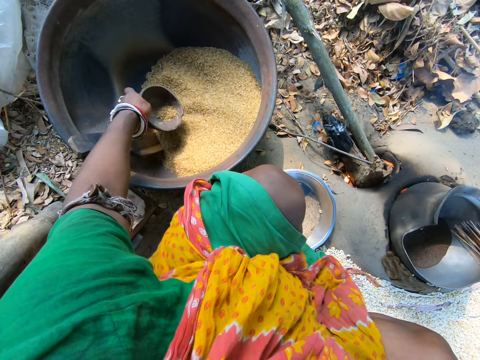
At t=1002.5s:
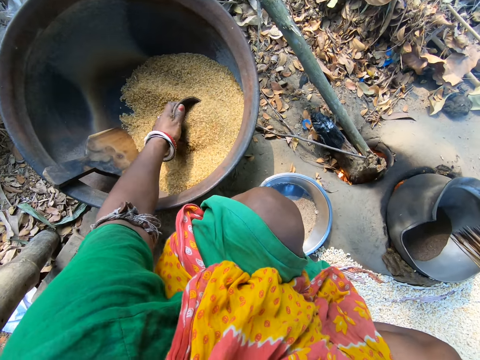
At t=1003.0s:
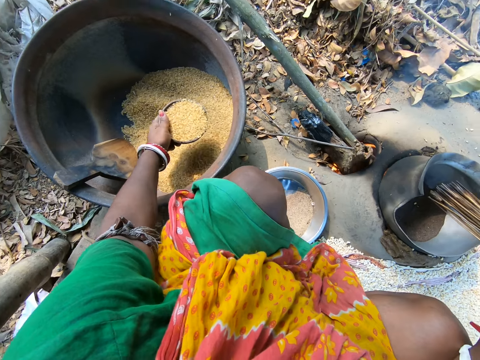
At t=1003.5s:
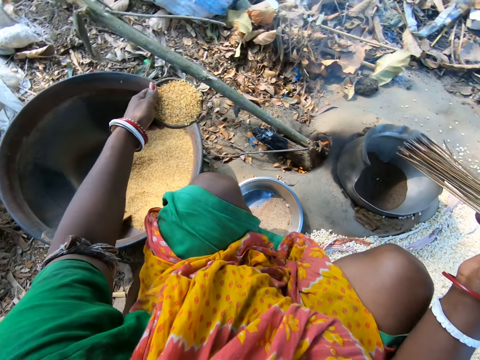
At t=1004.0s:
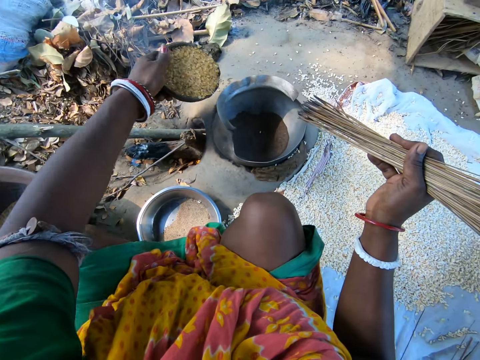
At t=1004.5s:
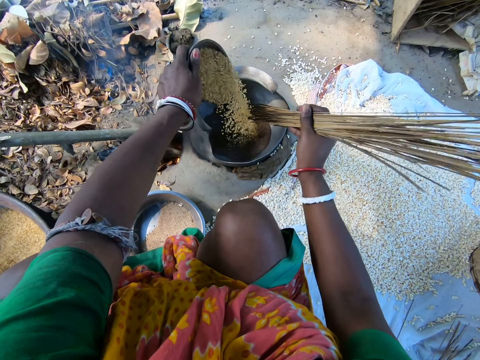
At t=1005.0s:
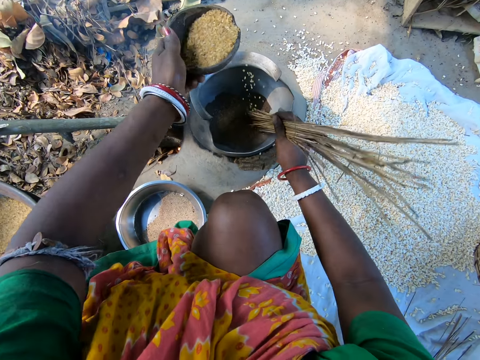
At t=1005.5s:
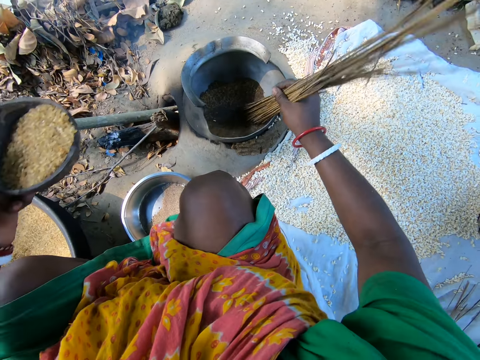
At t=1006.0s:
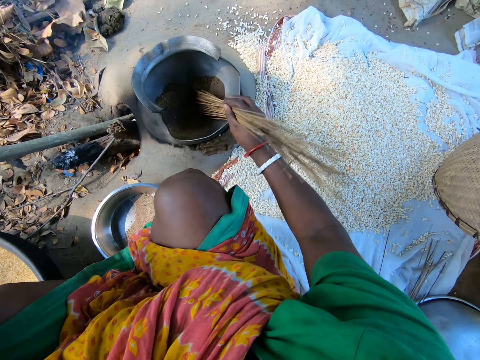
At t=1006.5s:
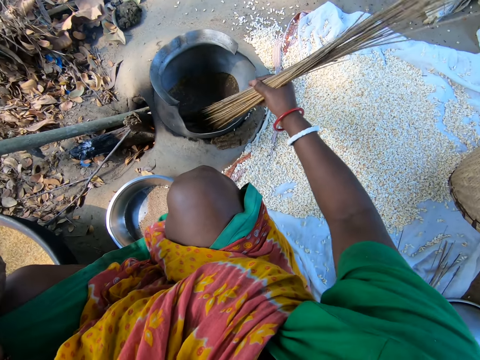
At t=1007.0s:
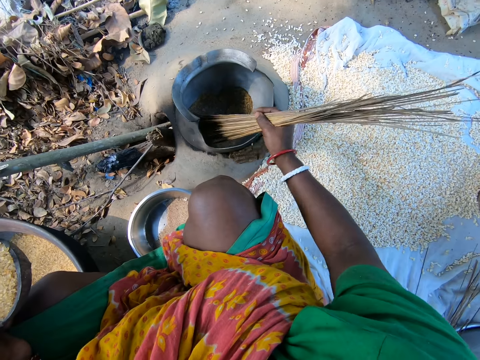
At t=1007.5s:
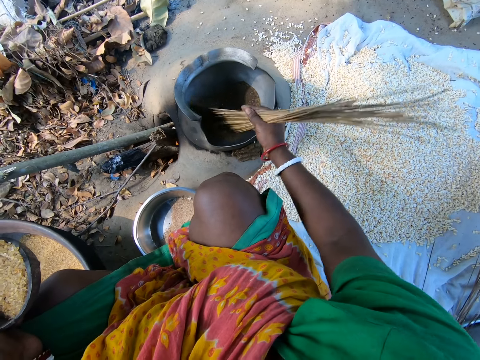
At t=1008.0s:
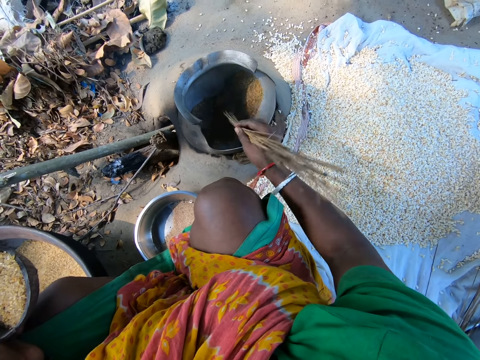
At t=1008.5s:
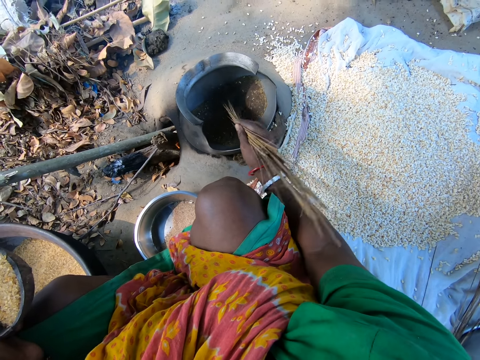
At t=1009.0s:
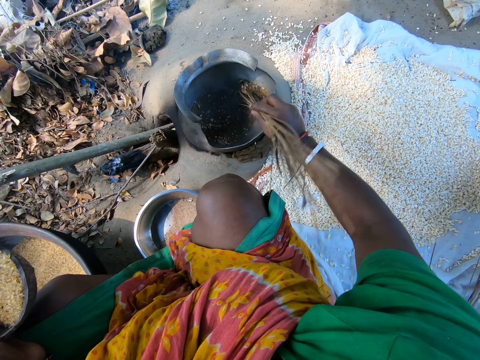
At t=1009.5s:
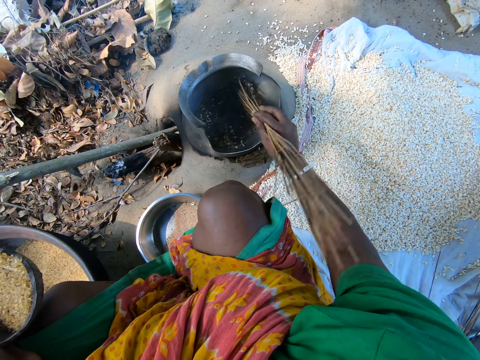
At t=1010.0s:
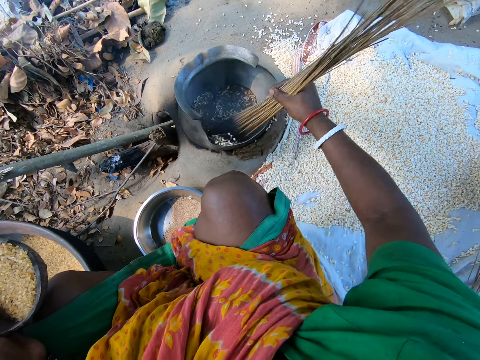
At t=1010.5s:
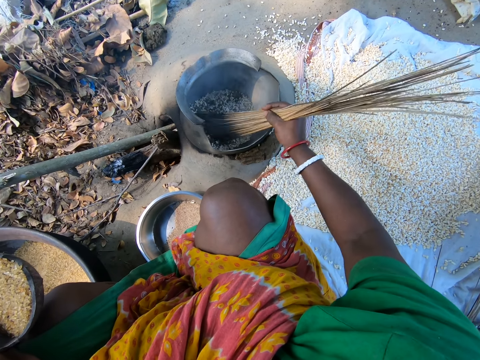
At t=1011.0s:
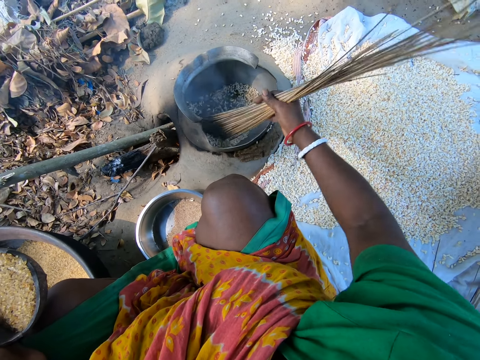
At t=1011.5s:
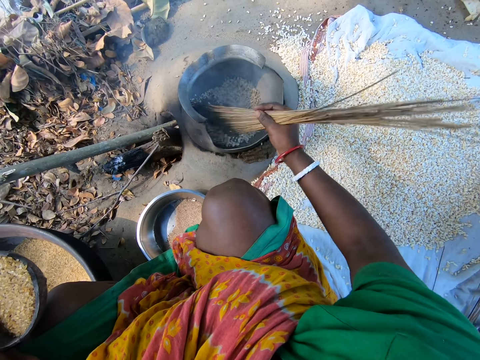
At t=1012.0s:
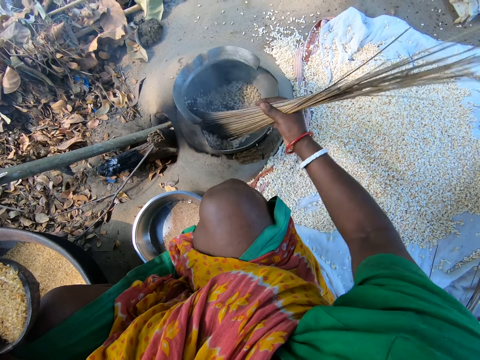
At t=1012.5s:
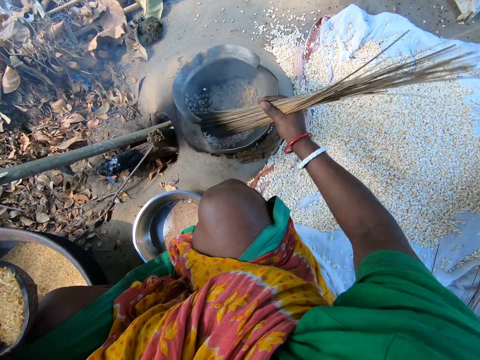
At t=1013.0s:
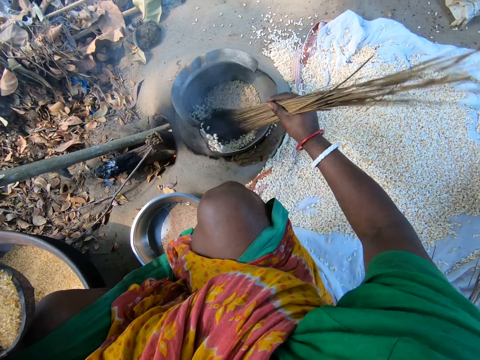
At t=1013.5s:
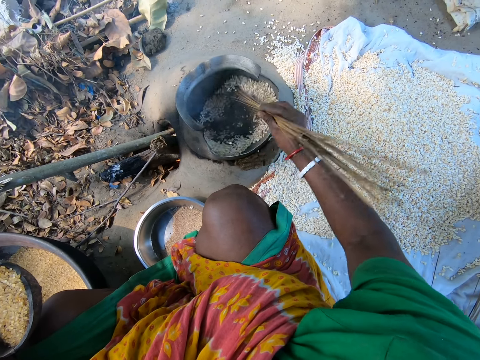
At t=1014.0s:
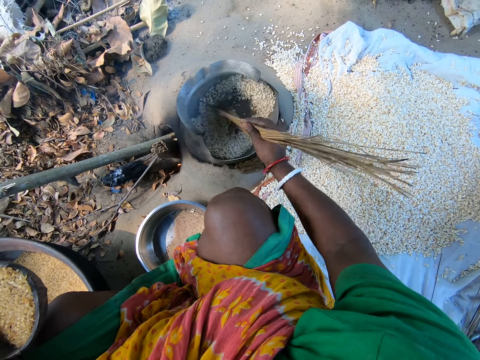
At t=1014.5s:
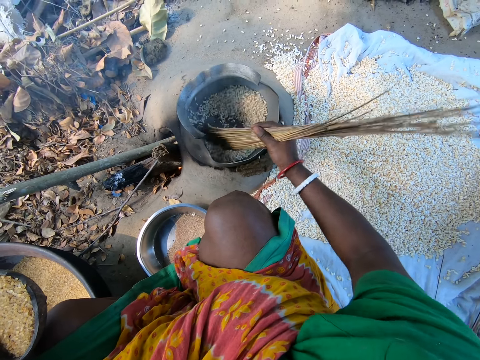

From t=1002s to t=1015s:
The camera wearer picks up the bowl. They scoop the grains in the pot with the bowl. They pour the grains in the pot. They mix up the grains in the pot with the sticks.

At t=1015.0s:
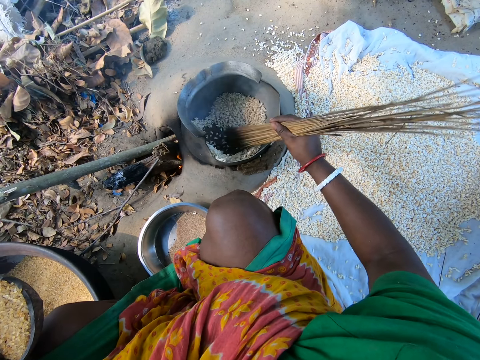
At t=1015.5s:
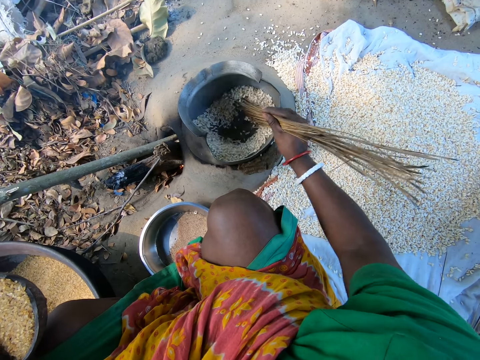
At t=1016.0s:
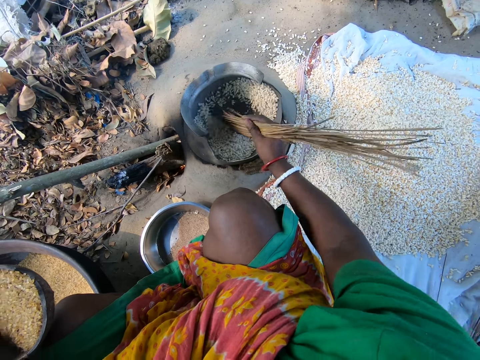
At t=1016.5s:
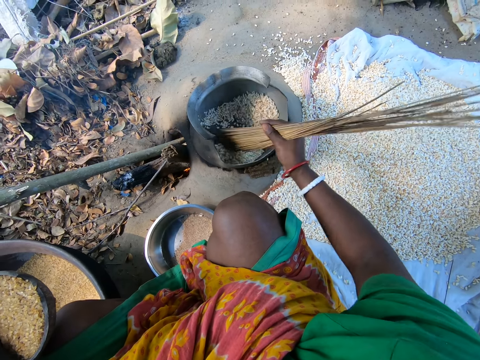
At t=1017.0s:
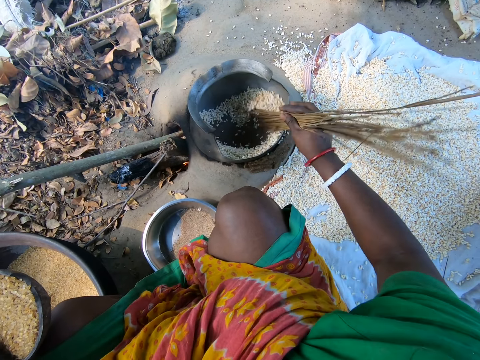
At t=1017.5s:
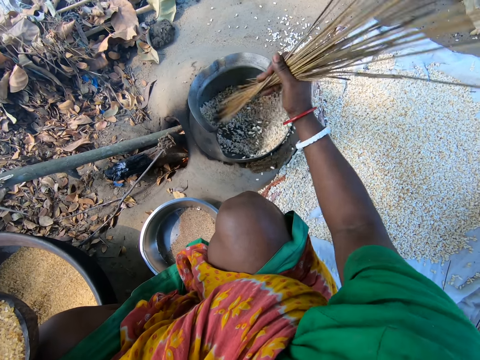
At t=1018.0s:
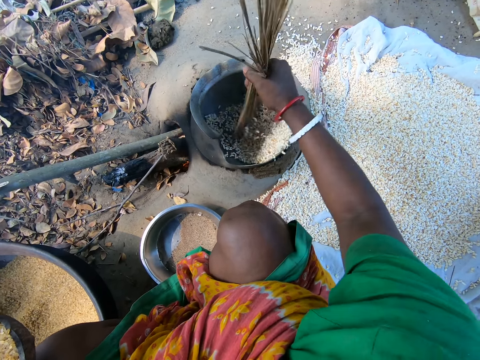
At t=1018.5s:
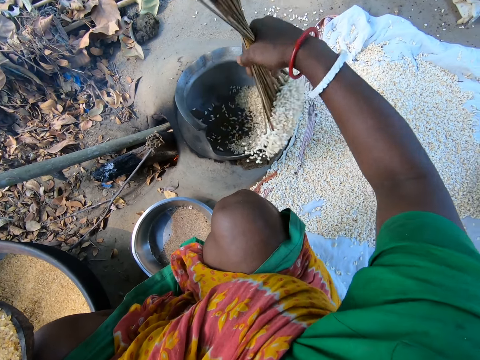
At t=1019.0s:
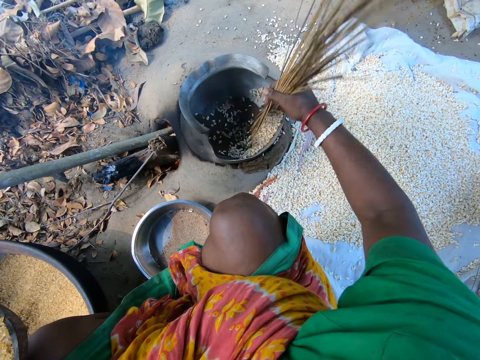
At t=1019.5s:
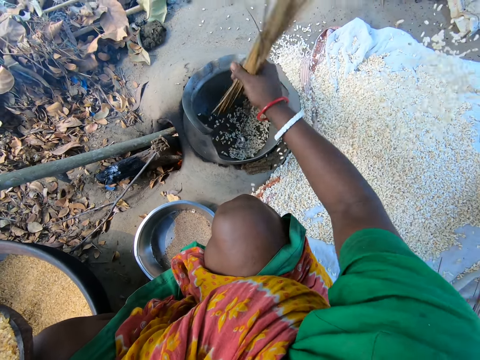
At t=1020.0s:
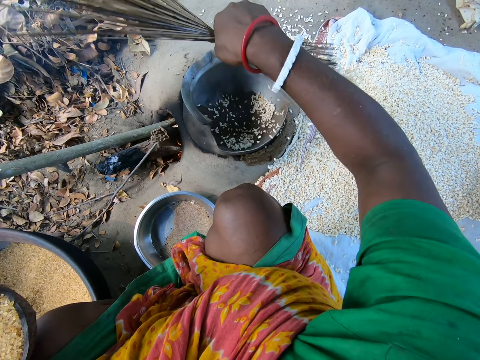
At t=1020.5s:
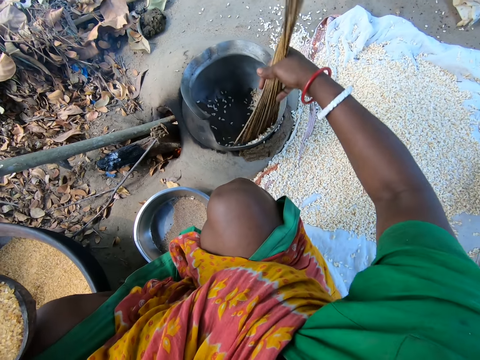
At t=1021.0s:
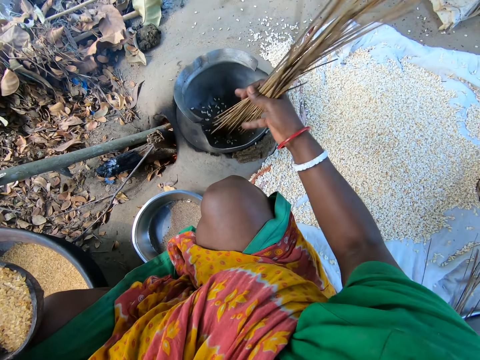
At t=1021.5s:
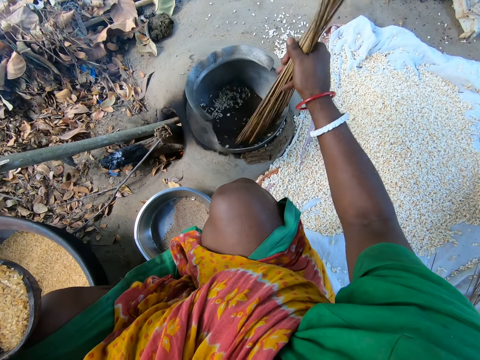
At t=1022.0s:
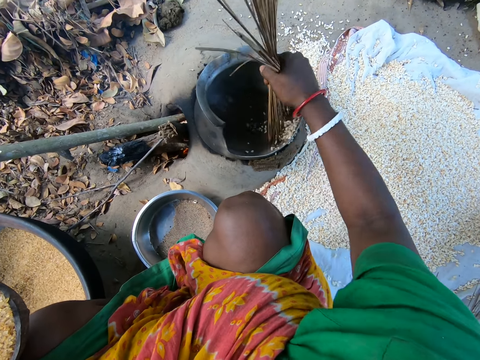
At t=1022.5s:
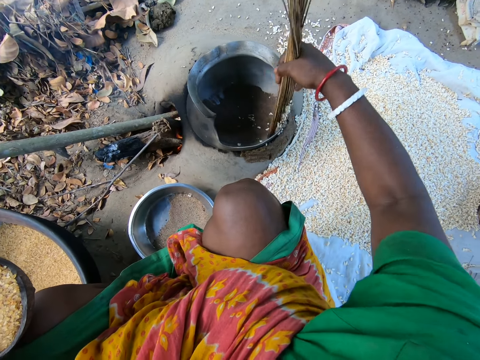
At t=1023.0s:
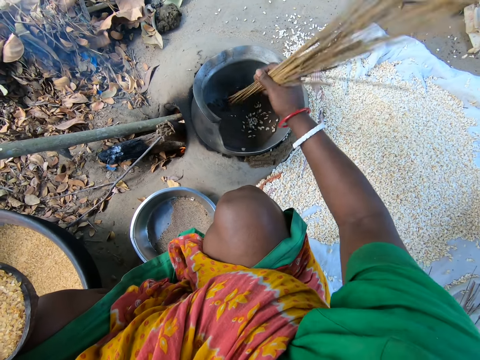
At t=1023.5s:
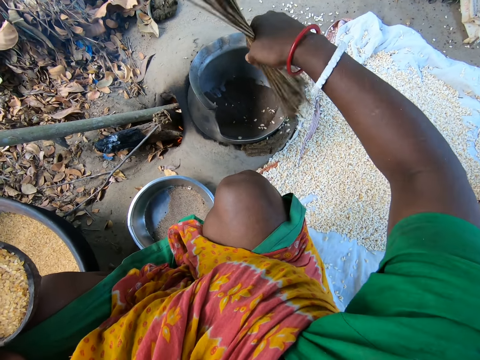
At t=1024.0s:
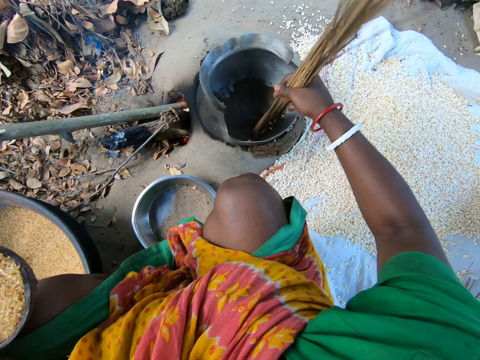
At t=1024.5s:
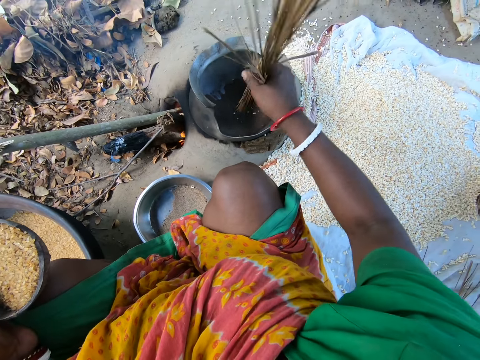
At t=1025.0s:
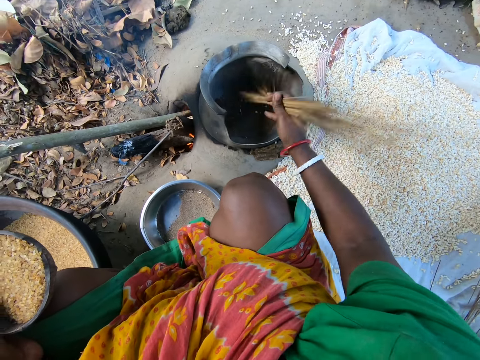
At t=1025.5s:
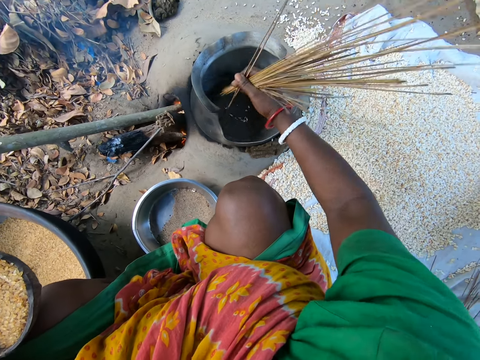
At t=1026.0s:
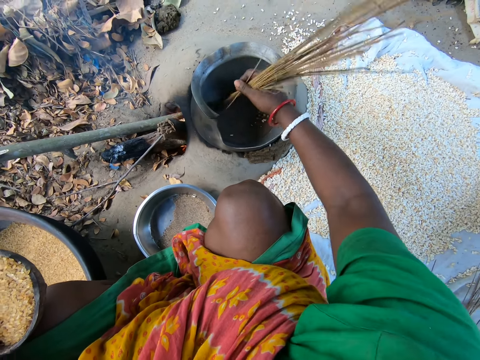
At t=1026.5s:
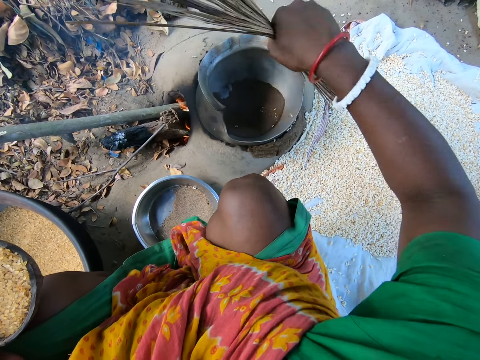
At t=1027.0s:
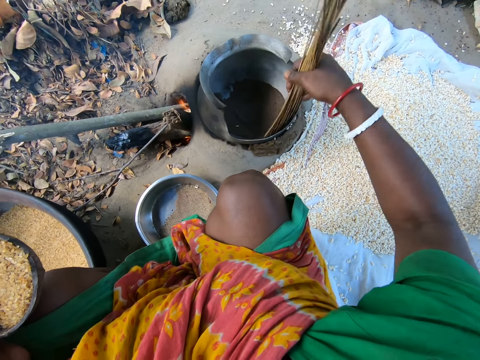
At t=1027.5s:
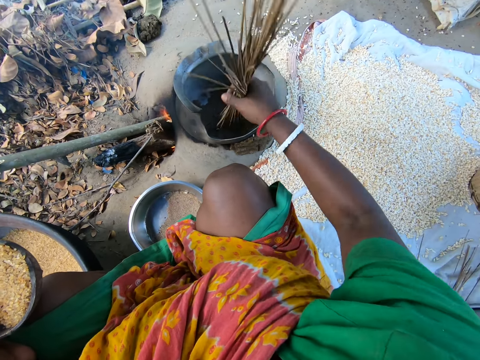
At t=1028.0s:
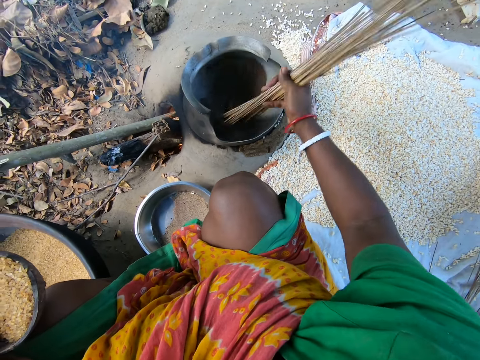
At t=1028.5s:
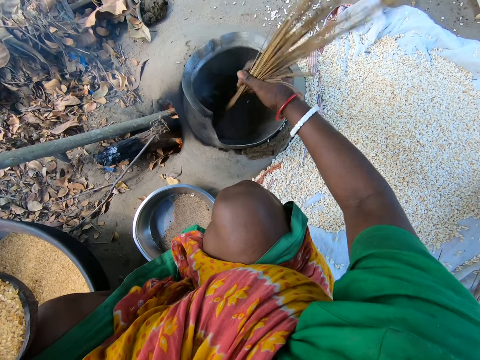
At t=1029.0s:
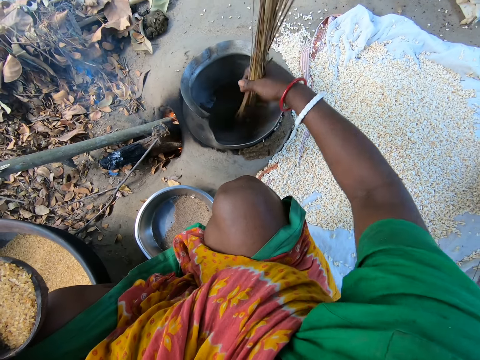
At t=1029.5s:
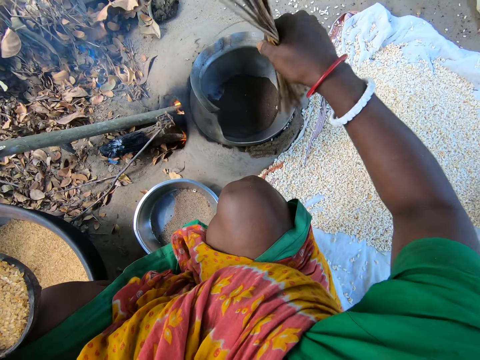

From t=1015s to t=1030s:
The camera wearer removes the grains from the pot. They pour the grains on the sack on the ground with the sticks. They mix up the grains in the pot with the sticks.
